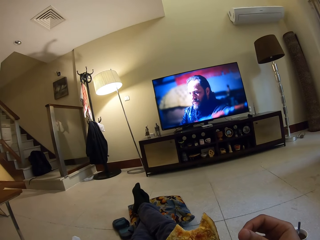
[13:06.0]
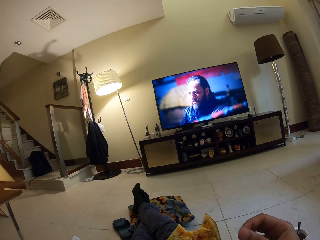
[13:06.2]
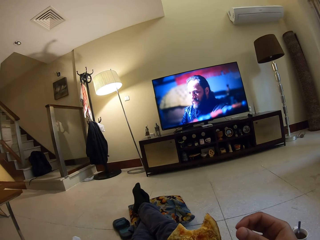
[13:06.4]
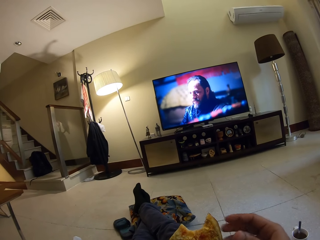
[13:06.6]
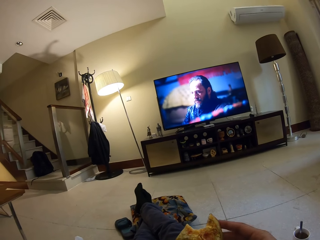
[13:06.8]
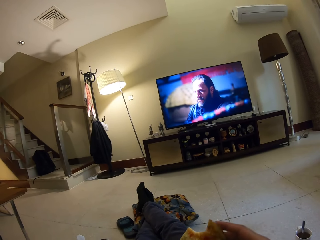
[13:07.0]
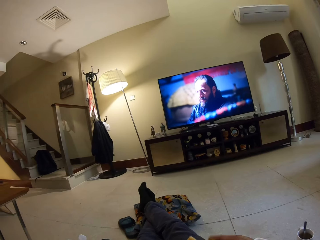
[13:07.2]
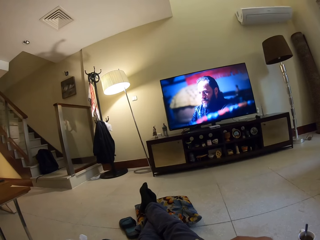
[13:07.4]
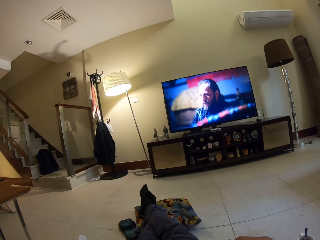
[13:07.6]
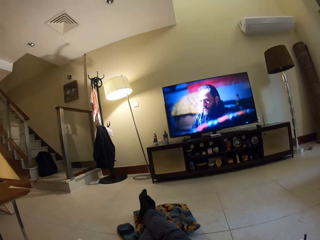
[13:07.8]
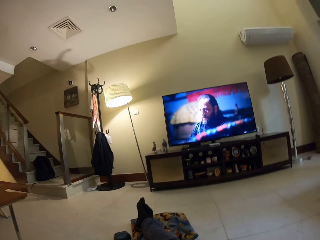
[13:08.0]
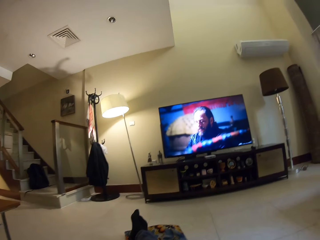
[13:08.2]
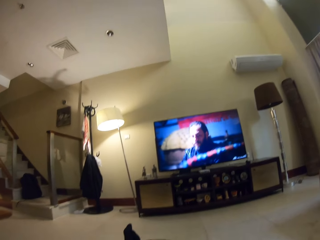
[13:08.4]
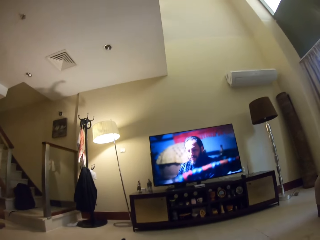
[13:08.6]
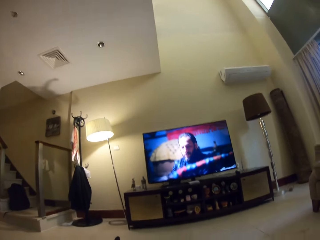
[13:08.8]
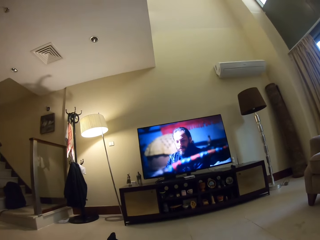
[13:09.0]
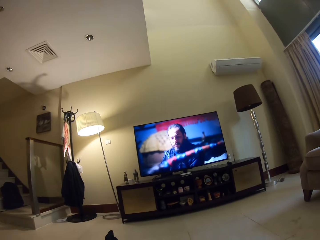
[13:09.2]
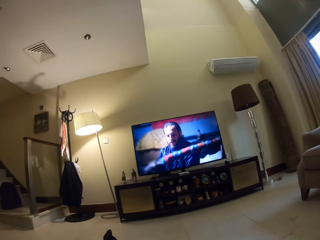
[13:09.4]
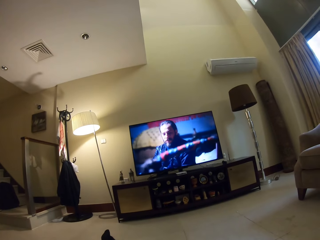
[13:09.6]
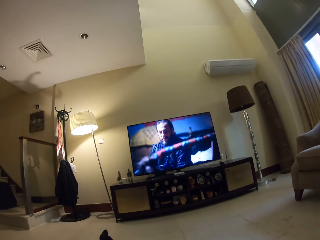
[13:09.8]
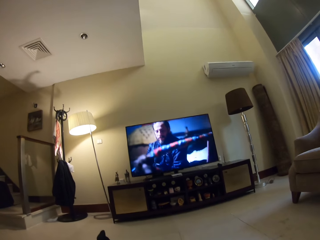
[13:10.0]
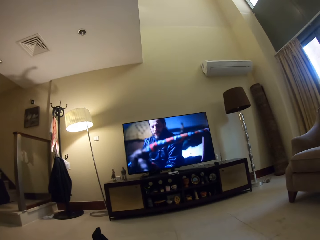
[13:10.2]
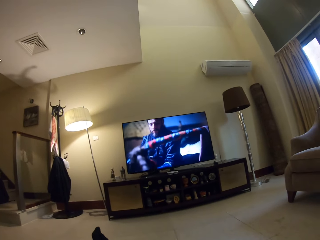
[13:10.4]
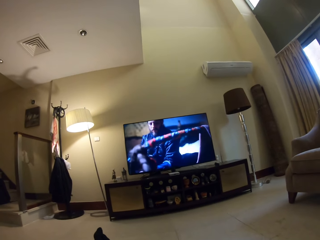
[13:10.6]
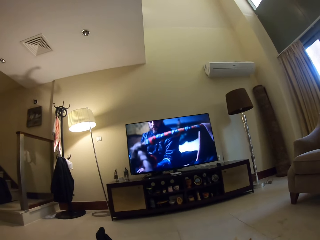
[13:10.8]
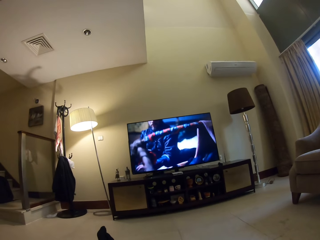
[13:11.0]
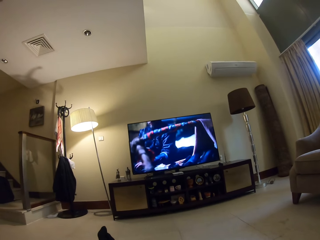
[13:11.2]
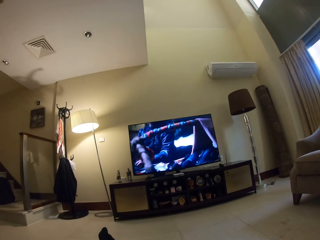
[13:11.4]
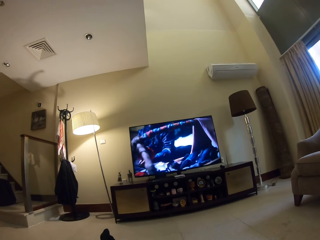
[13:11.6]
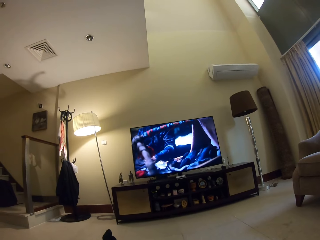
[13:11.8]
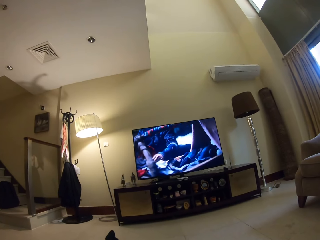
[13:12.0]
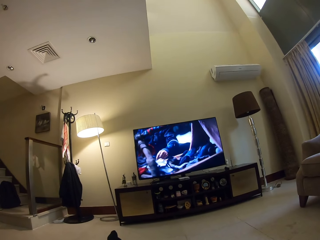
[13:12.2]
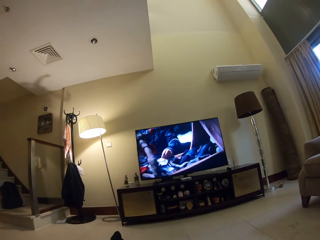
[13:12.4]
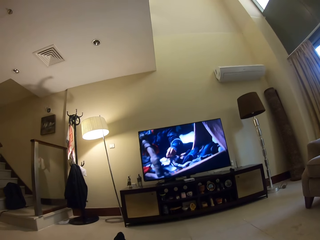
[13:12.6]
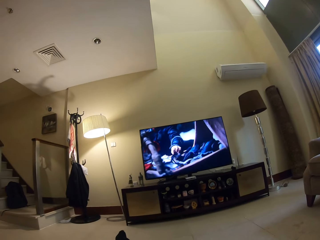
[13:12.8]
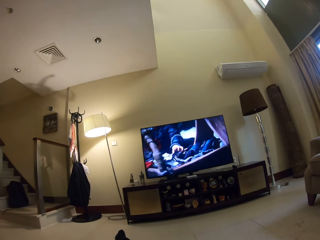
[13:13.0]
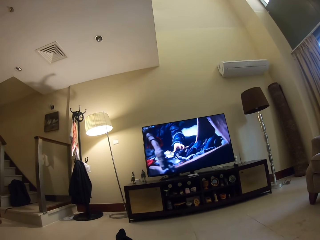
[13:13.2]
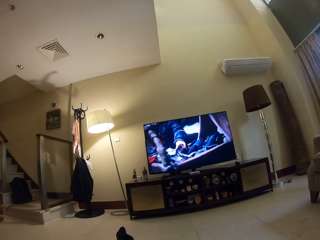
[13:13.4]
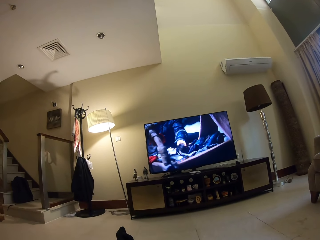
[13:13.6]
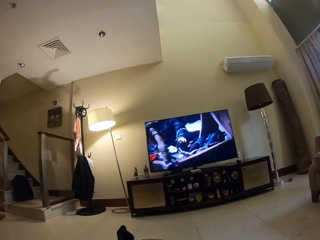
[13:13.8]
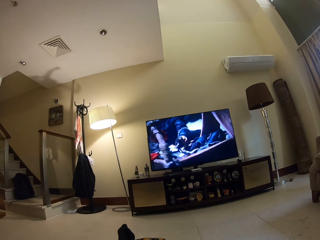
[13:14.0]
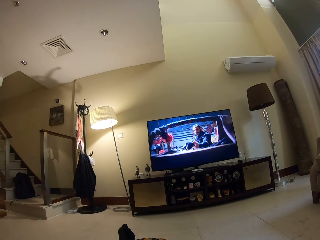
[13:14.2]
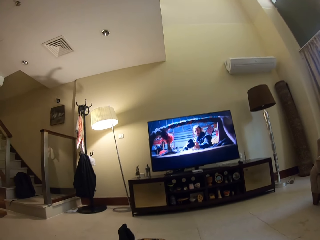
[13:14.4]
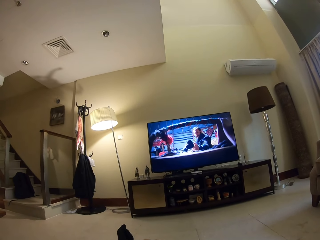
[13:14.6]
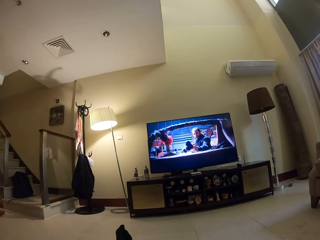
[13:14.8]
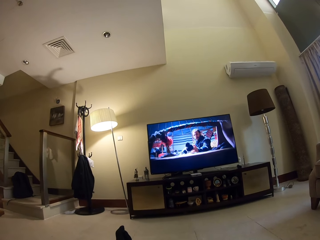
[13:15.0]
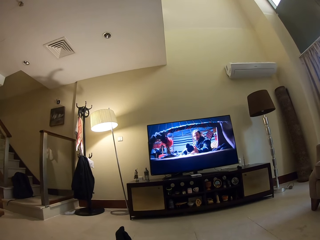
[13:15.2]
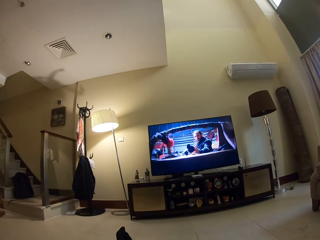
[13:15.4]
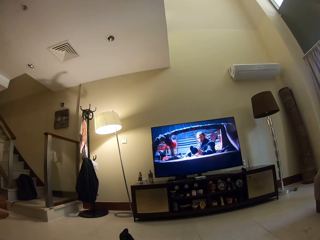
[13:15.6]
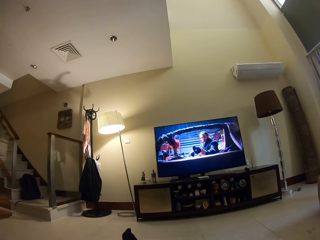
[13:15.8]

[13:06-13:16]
The camera wearer watches television.

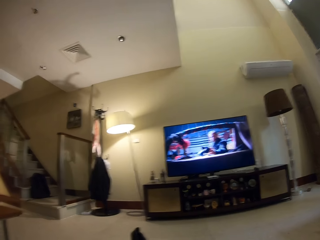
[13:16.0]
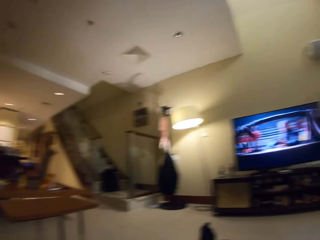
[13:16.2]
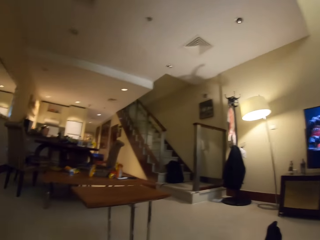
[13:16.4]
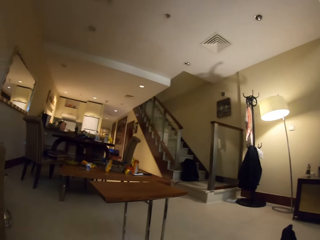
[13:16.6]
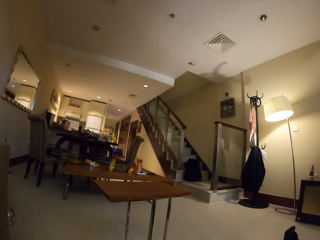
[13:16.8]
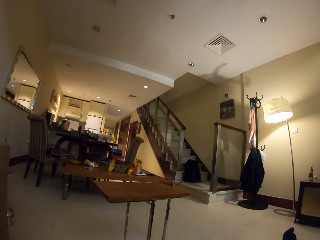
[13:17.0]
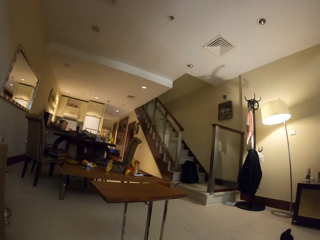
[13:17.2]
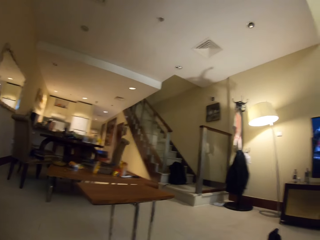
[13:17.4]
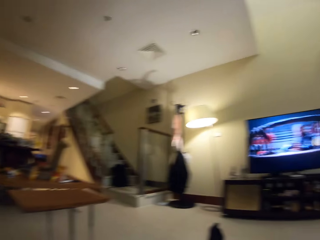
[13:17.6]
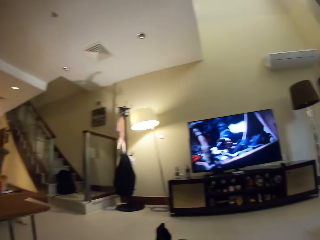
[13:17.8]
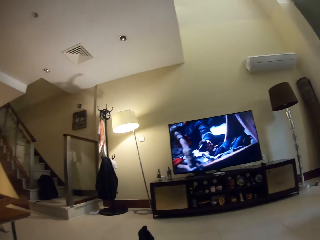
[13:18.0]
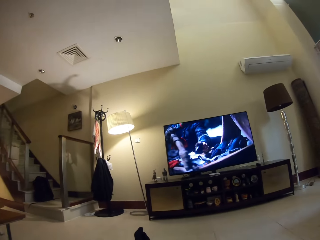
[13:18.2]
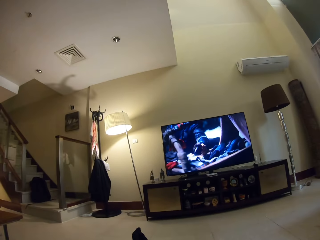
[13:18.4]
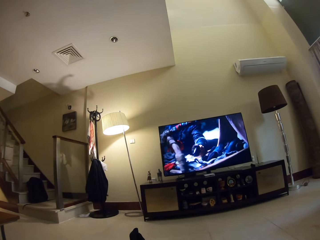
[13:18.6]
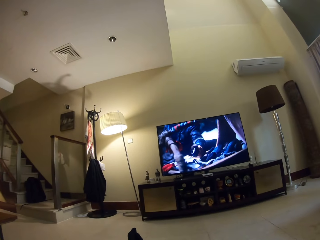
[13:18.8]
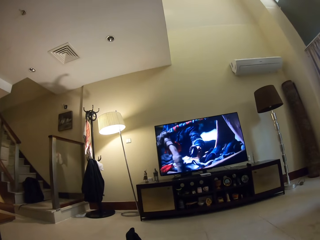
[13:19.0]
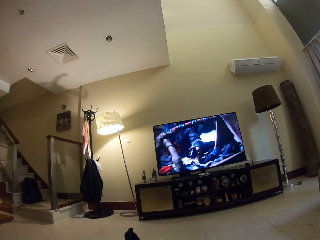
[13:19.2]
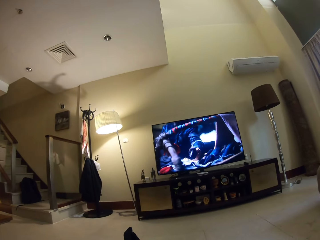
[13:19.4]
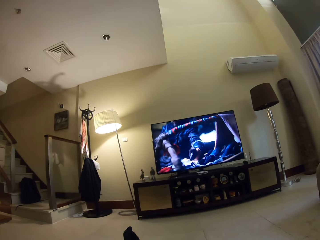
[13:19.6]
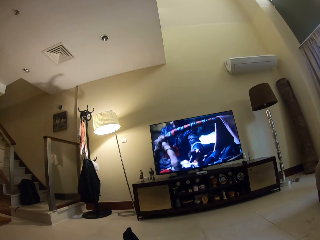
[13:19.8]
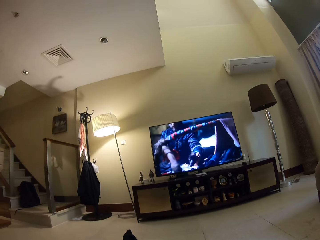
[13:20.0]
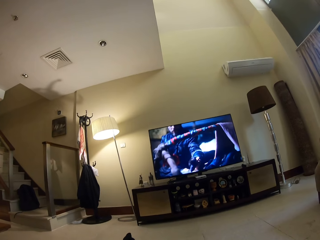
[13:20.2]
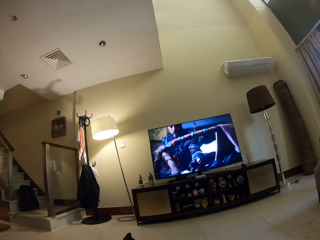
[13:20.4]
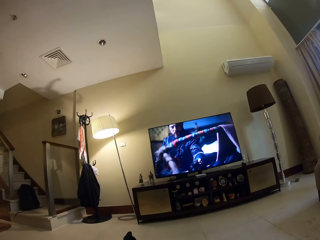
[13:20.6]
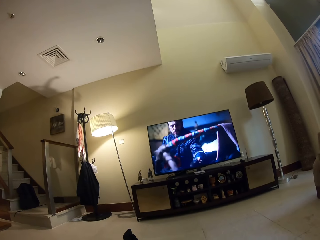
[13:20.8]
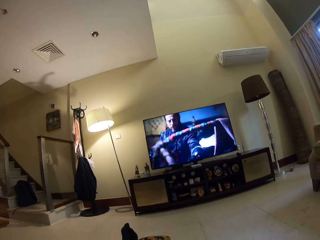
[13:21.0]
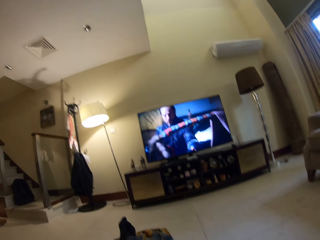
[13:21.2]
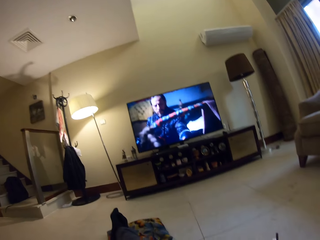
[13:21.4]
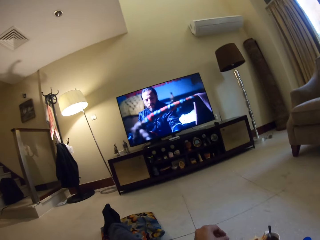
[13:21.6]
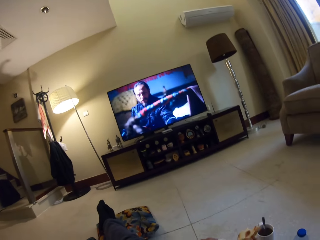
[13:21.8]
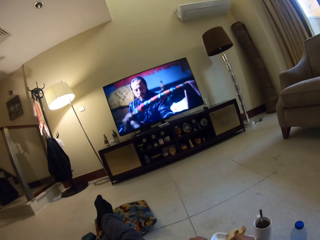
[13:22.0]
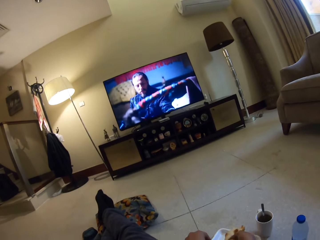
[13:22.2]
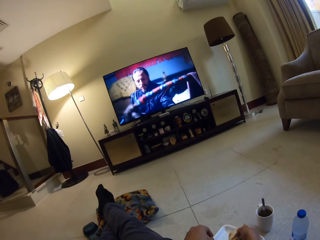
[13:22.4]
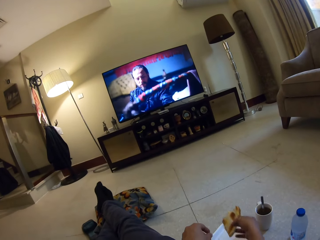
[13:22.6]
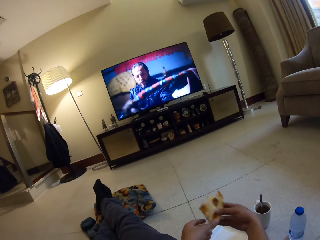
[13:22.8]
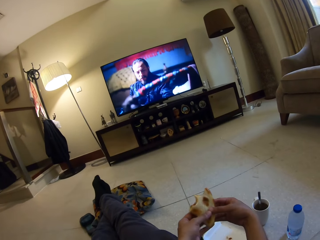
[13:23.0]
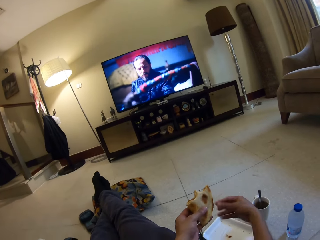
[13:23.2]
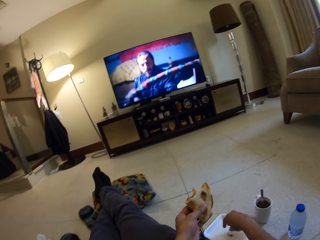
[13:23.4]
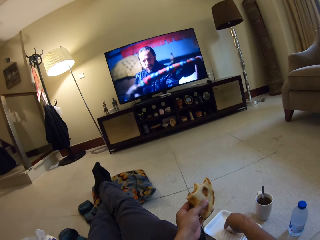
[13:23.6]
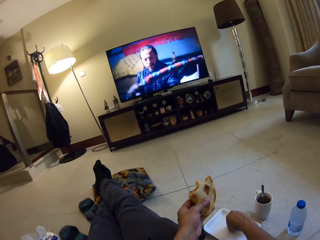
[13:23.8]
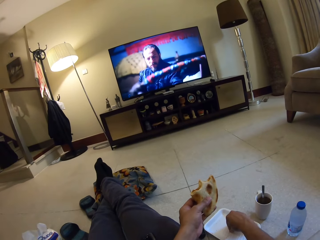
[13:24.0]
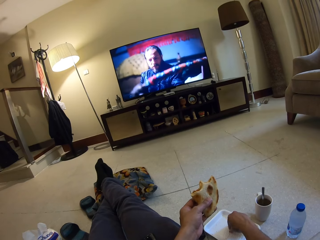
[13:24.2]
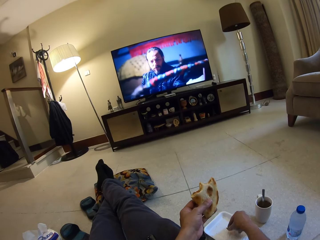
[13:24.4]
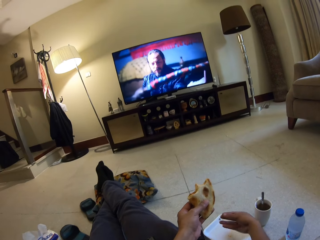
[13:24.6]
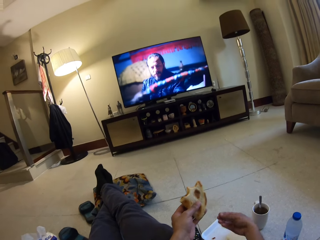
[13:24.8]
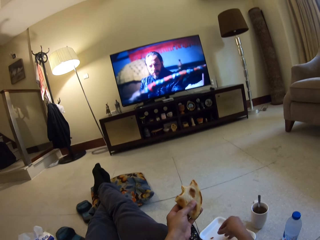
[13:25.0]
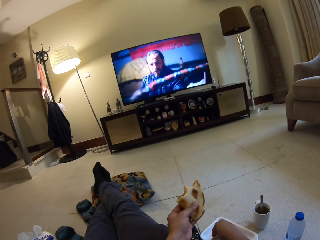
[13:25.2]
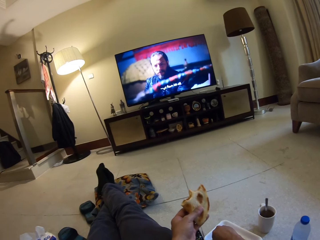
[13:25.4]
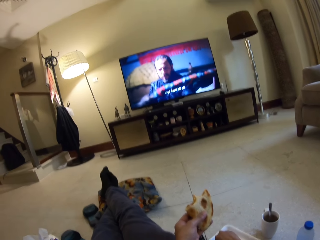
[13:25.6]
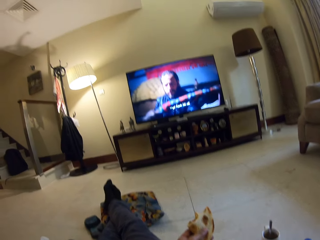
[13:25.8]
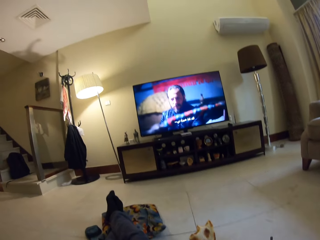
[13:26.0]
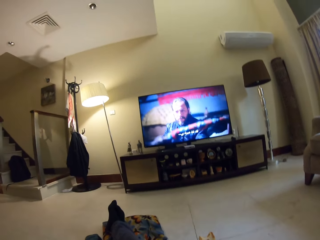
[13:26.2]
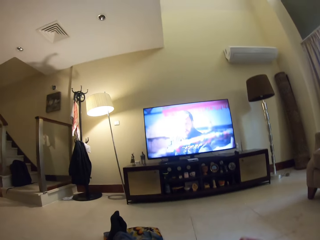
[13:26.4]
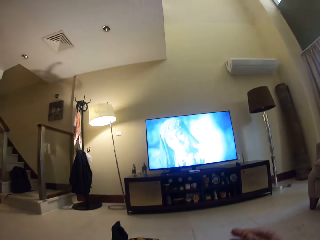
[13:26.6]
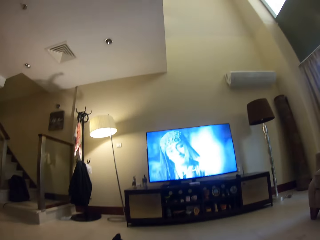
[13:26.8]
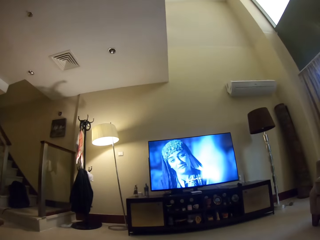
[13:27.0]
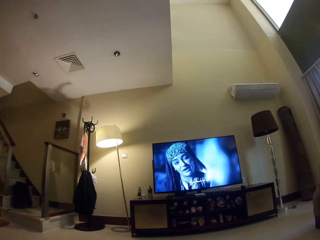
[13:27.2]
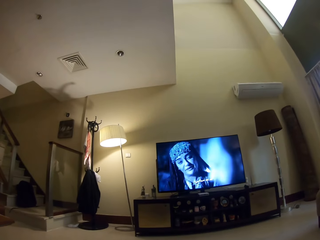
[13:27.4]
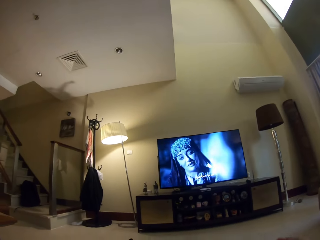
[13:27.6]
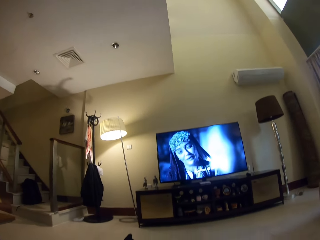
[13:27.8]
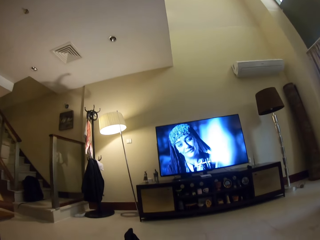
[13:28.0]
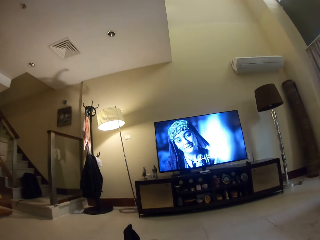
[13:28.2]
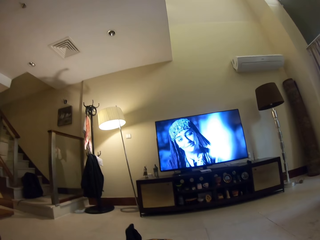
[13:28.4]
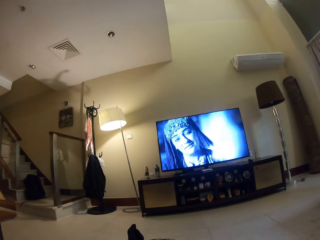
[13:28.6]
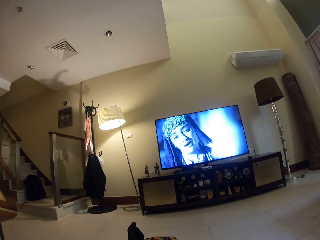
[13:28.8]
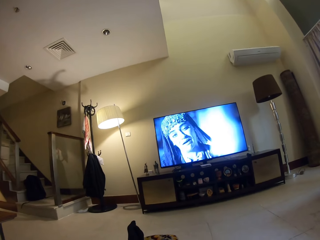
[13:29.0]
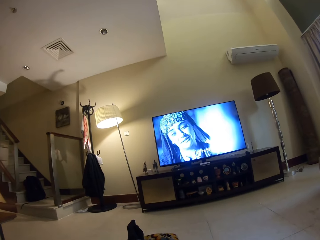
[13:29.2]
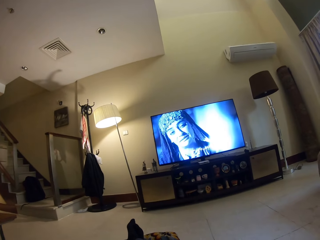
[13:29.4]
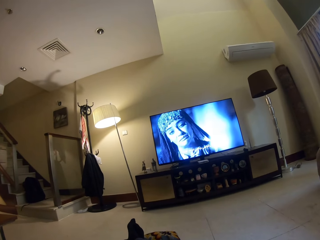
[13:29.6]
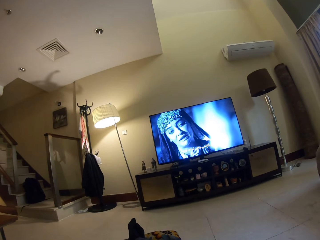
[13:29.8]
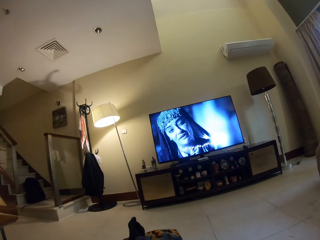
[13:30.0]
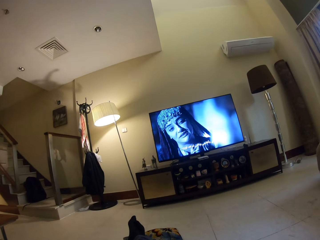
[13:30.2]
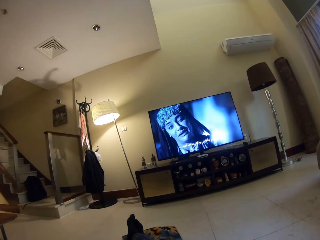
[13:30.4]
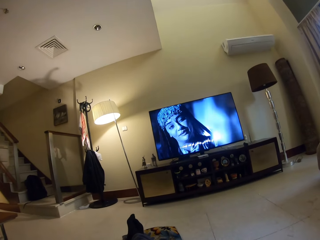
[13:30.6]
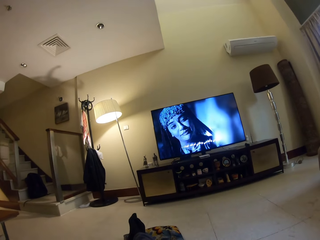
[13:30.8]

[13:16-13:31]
The camera wearer looks around in the house. They watch television and adjust the pizza. They hold a plate with the left hand. They pick remains of flatbread from the plate. They watch television.
